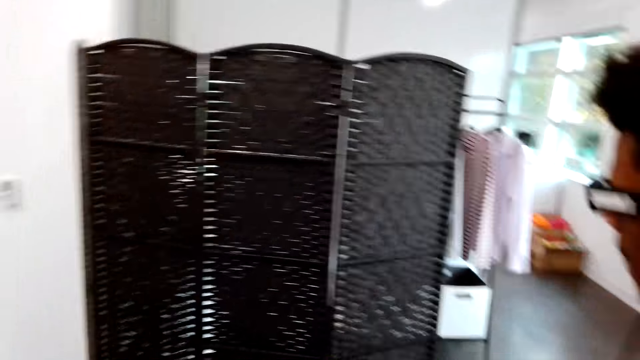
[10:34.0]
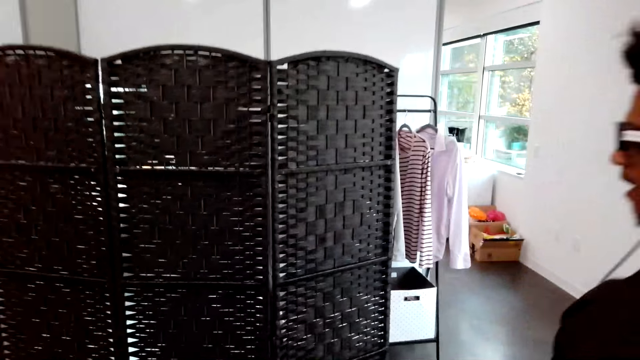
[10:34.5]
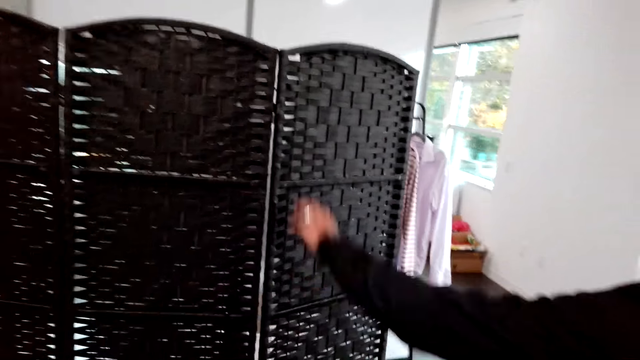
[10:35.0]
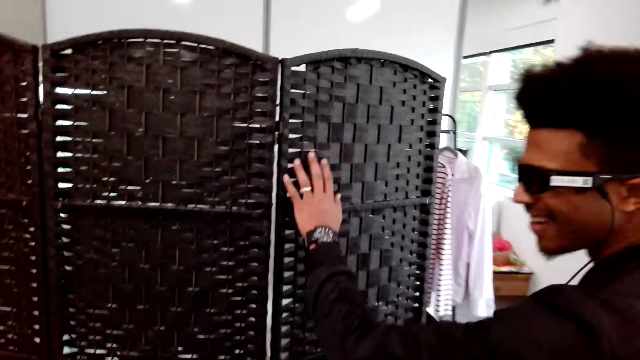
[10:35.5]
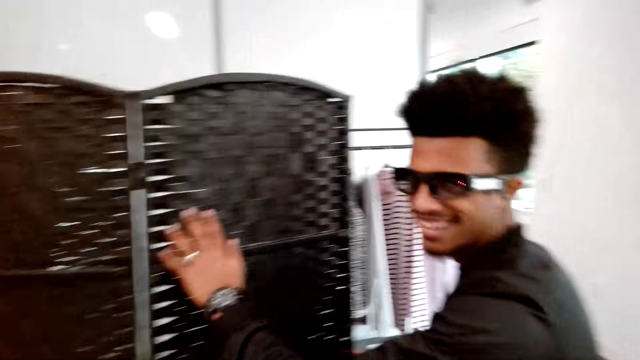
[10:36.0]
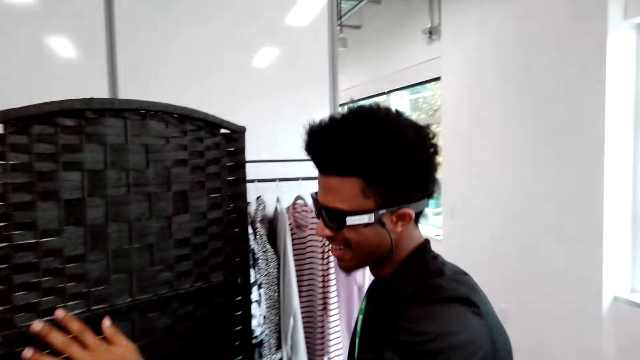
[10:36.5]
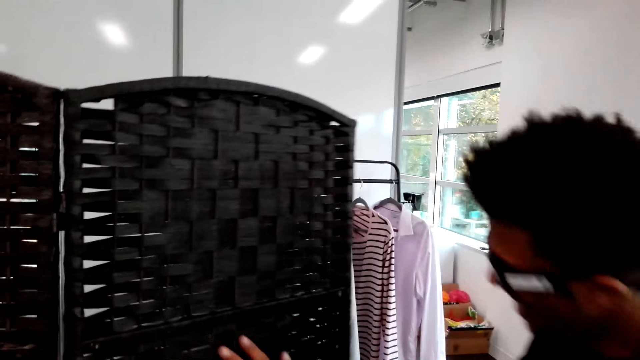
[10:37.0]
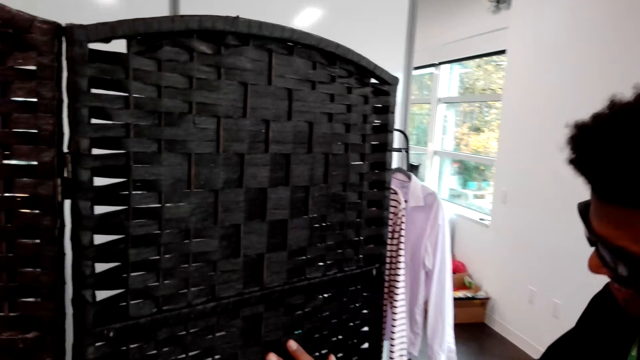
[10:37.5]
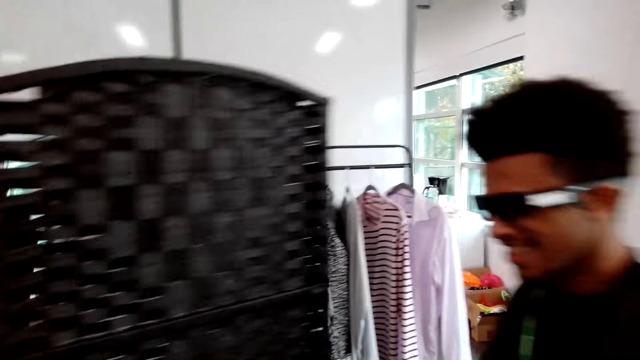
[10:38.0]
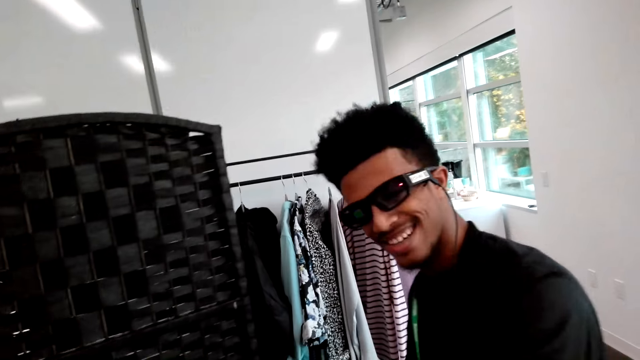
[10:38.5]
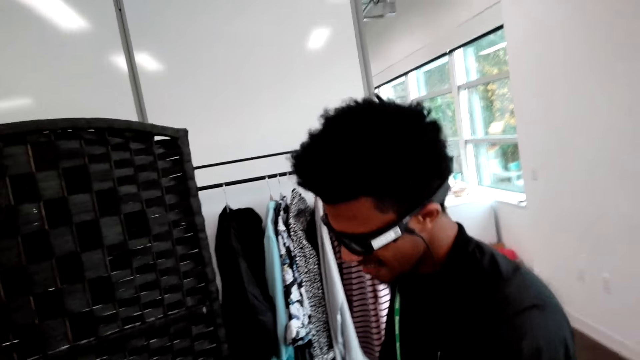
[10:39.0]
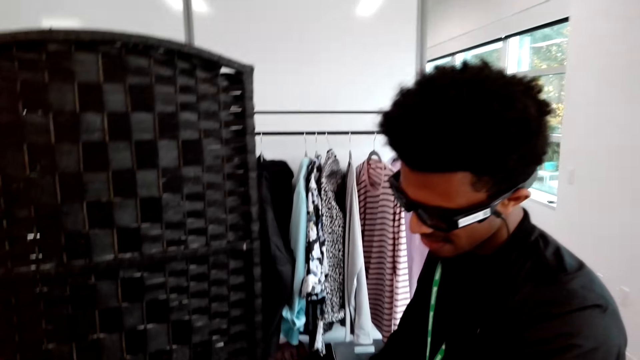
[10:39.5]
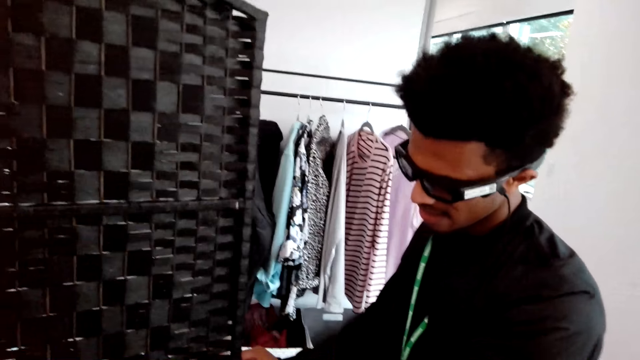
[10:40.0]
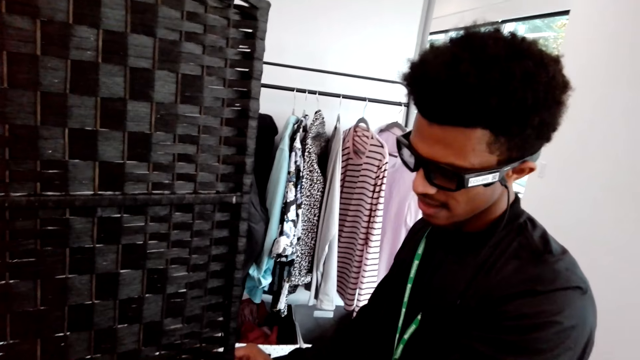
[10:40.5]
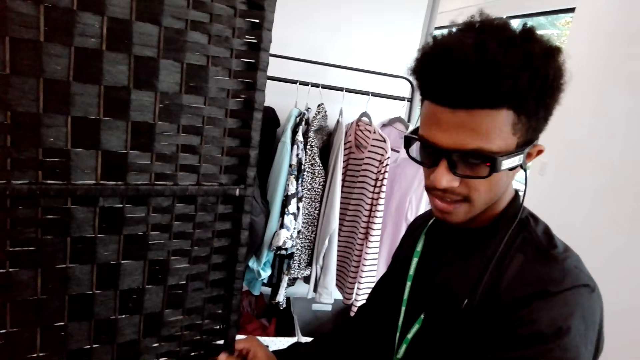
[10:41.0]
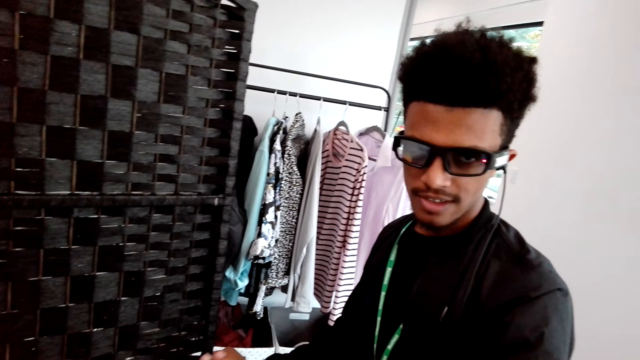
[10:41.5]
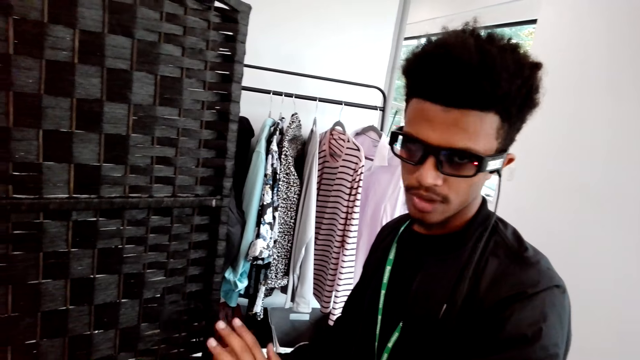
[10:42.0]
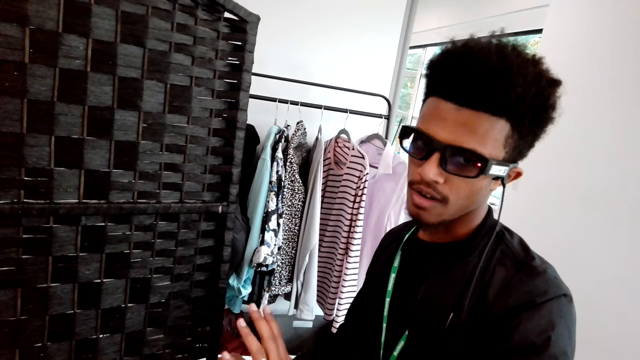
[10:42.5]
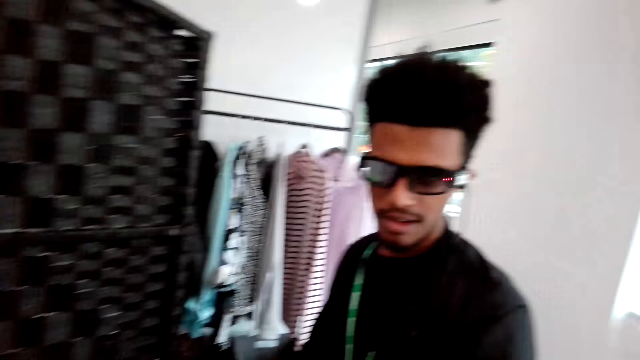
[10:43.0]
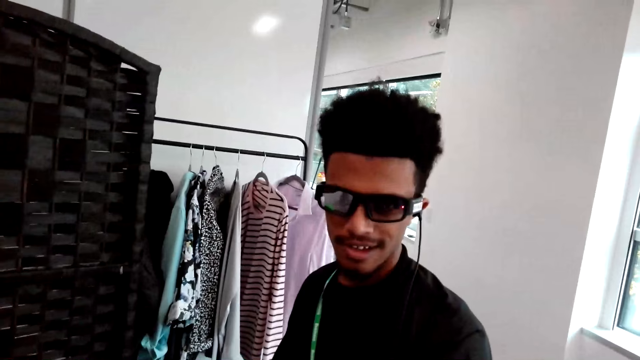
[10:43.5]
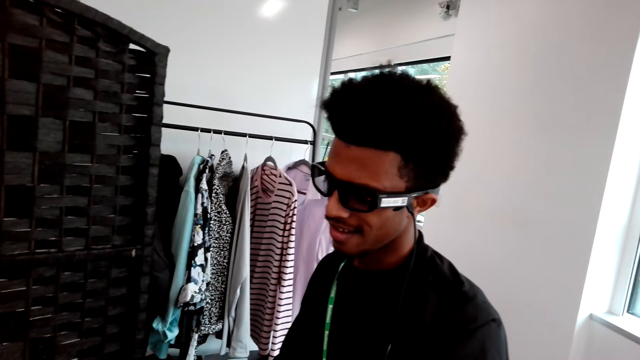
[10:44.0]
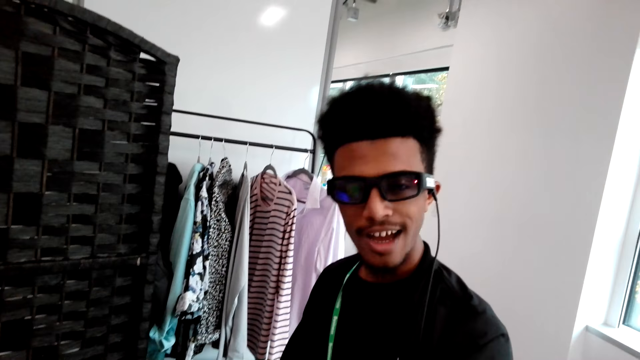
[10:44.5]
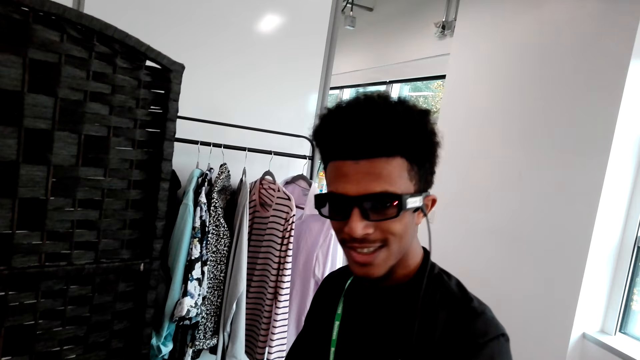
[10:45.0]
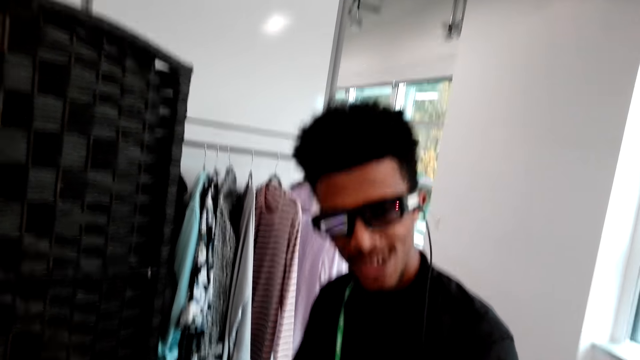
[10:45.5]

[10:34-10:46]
A person touches furniture. The person holds on the bathroom cover. The person laughs. The camera wearer stares at a board. The person bangs on the board. The person converses with the camera wearer.

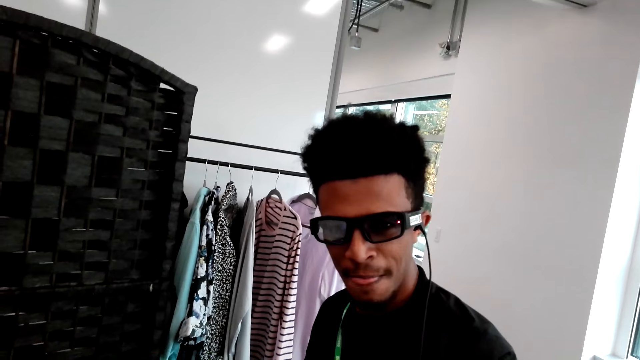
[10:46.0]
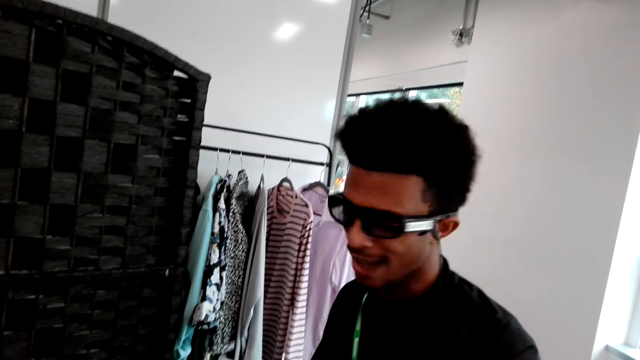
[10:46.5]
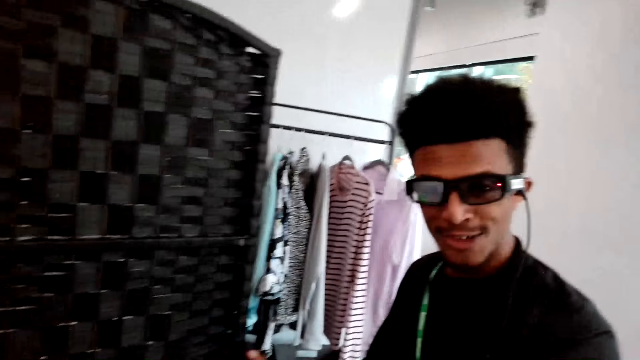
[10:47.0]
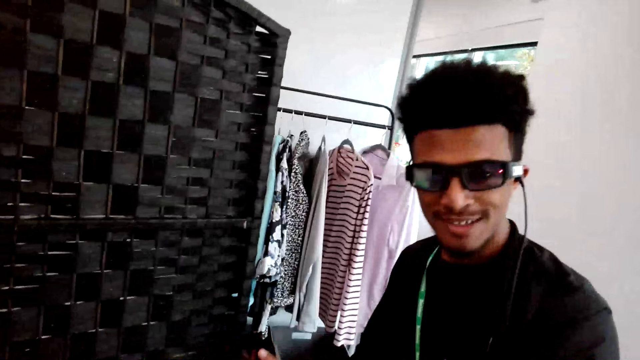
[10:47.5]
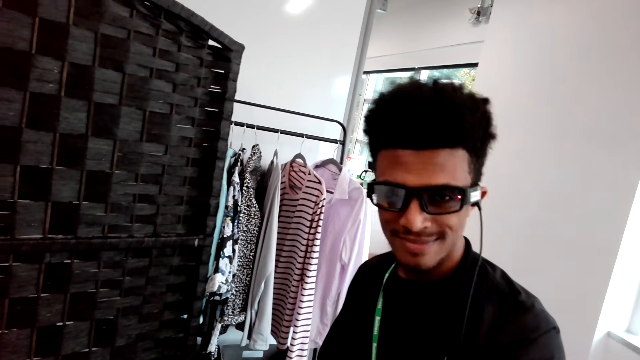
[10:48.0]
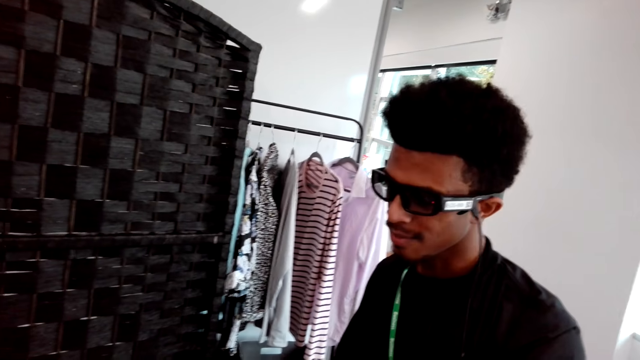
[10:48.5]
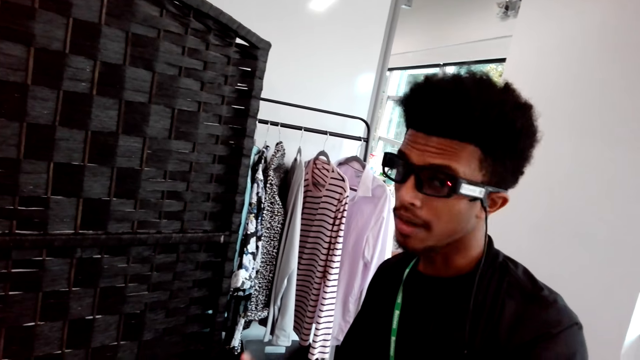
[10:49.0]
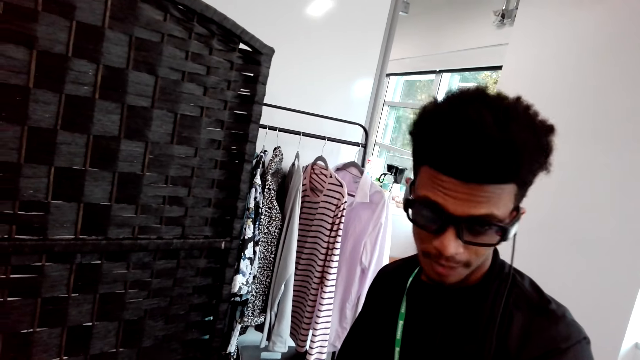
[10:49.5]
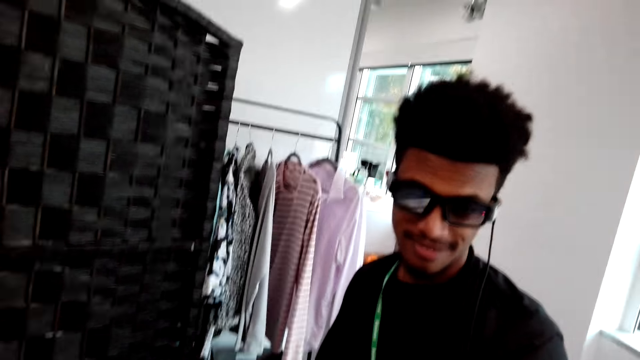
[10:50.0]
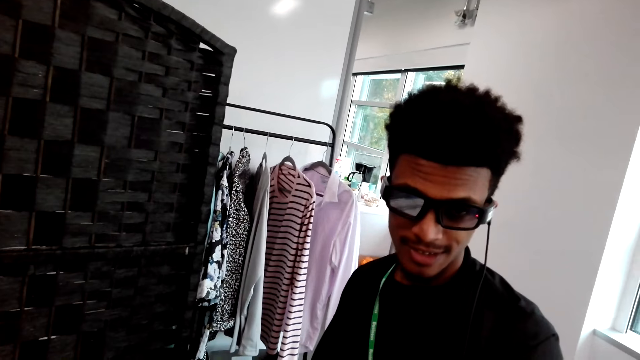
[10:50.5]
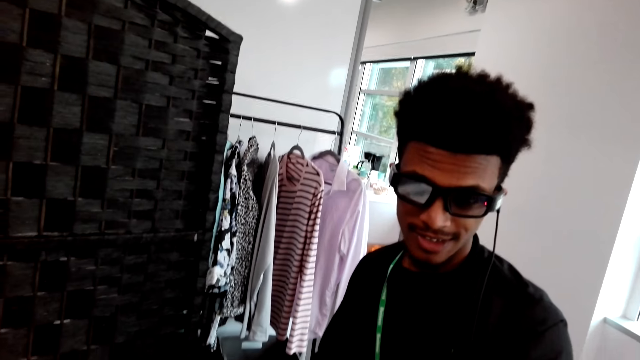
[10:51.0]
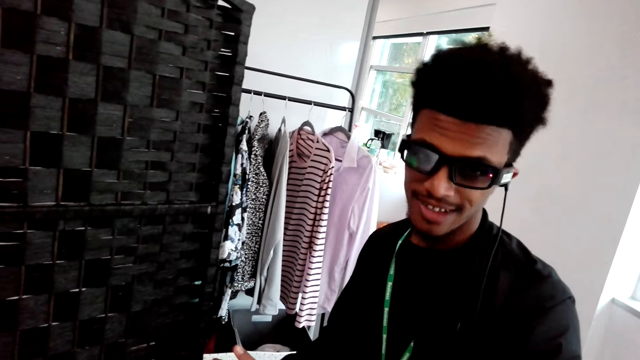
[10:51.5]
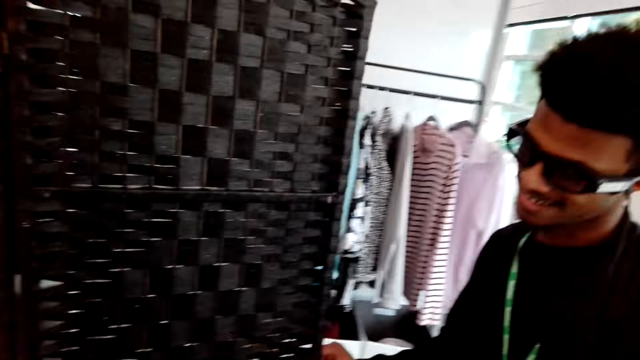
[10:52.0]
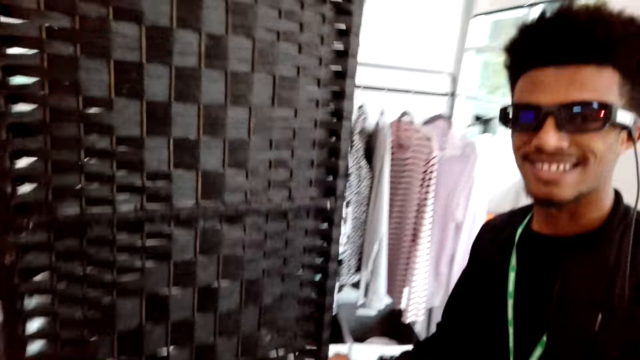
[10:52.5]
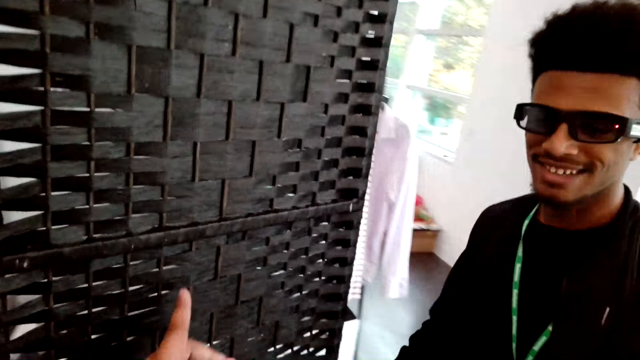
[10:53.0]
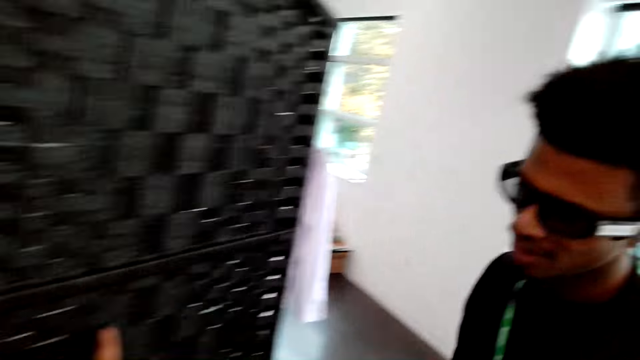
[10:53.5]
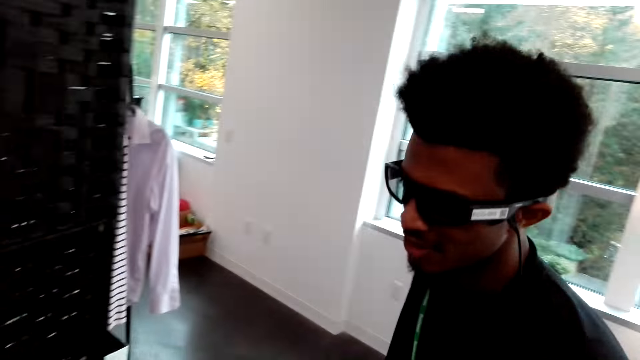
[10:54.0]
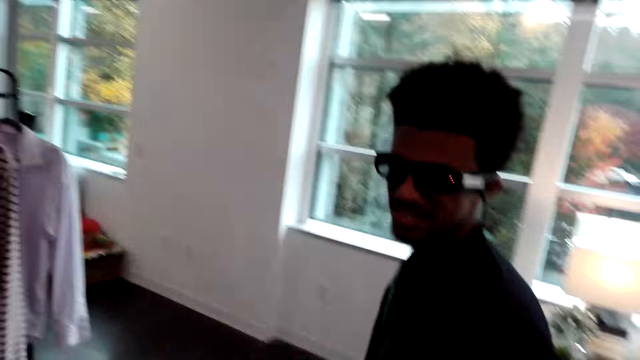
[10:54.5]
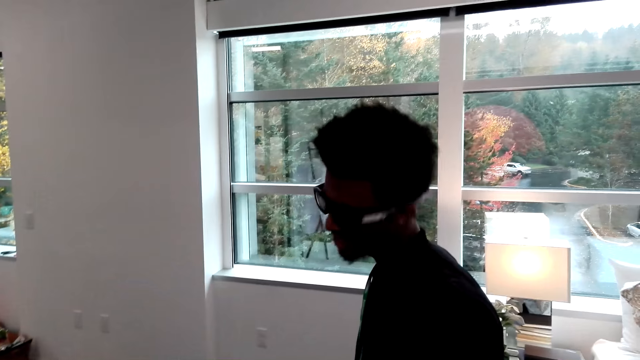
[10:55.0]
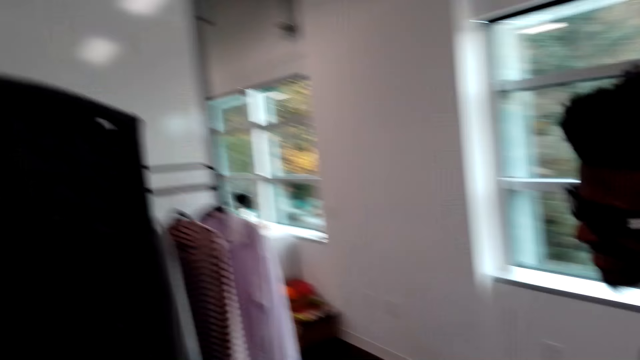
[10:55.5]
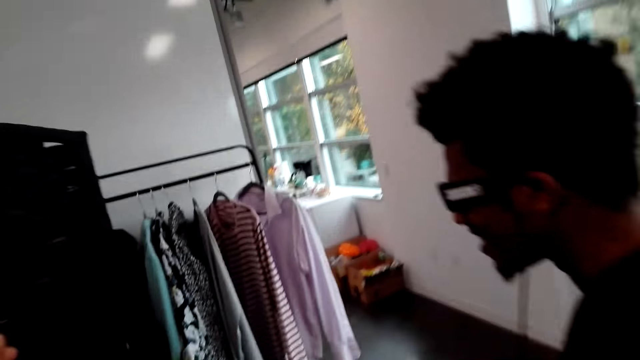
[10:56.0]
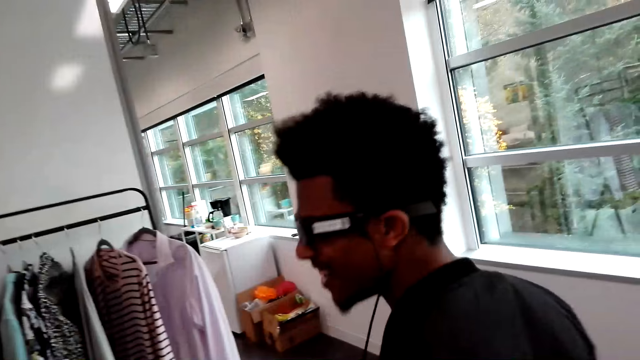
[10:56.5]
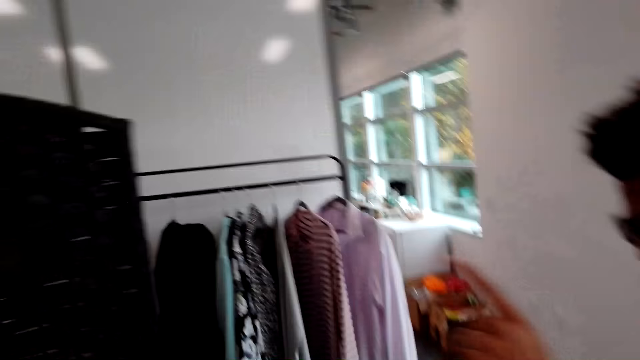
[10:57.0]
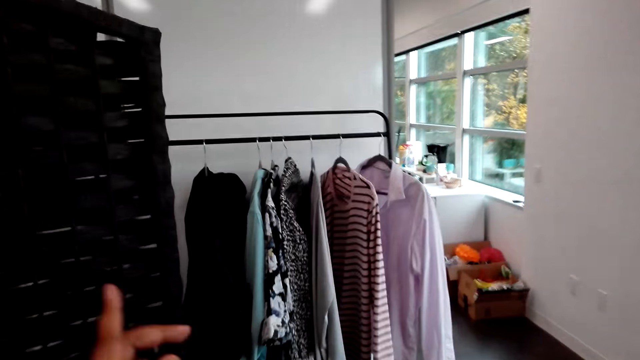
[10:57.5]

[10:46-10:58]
The camera wearer points on a board. A person interacts with the camera wearer.
